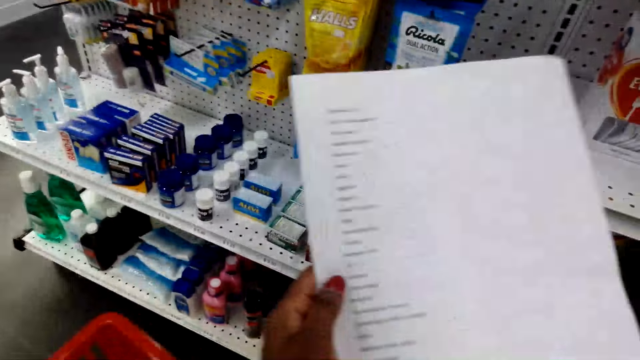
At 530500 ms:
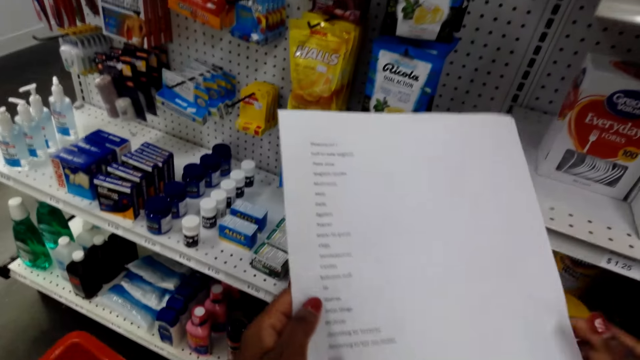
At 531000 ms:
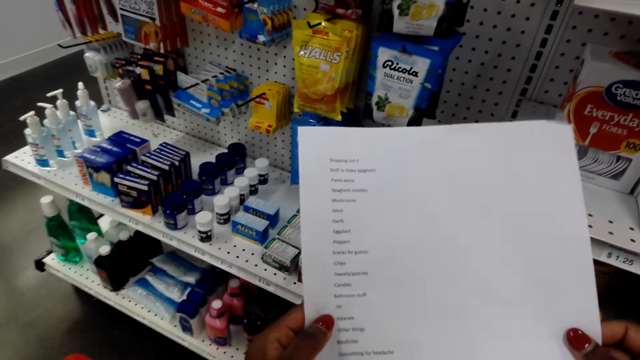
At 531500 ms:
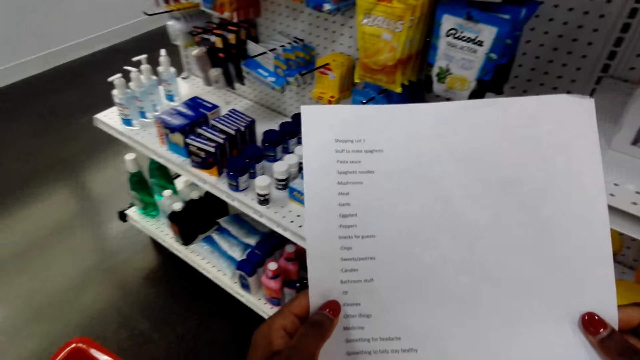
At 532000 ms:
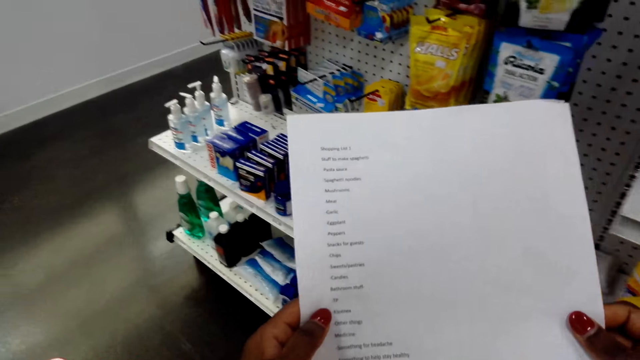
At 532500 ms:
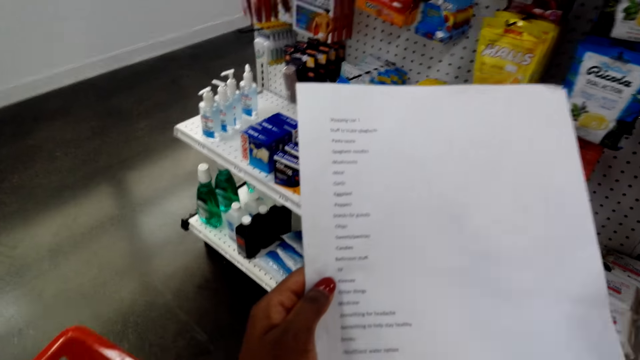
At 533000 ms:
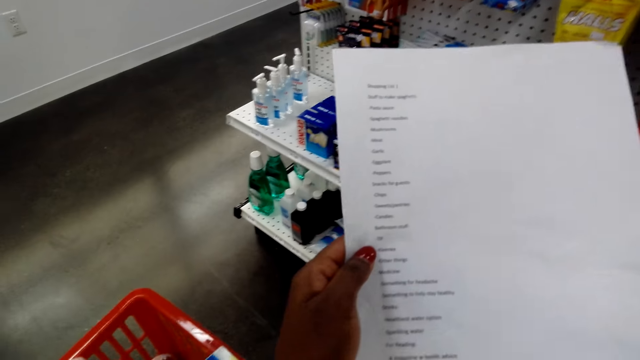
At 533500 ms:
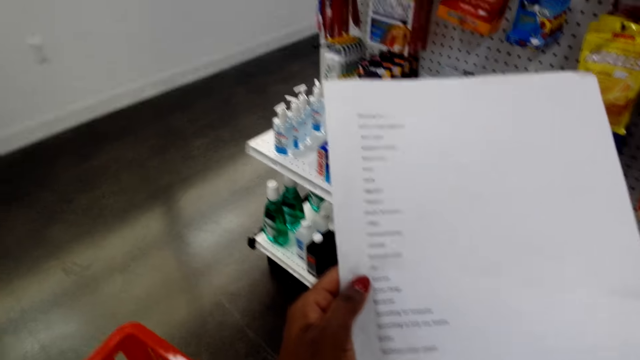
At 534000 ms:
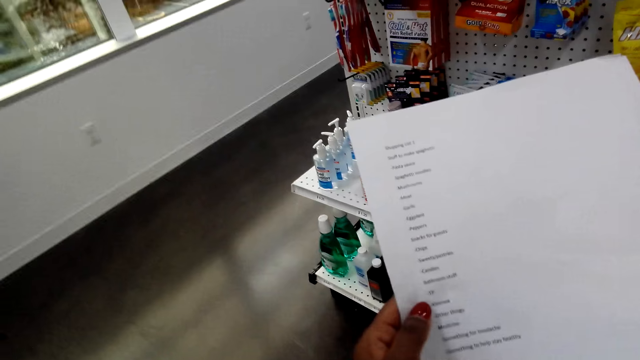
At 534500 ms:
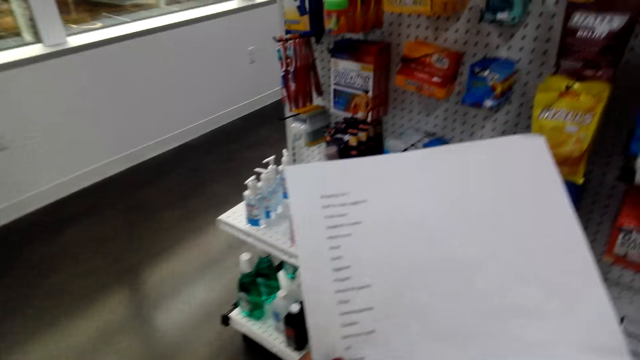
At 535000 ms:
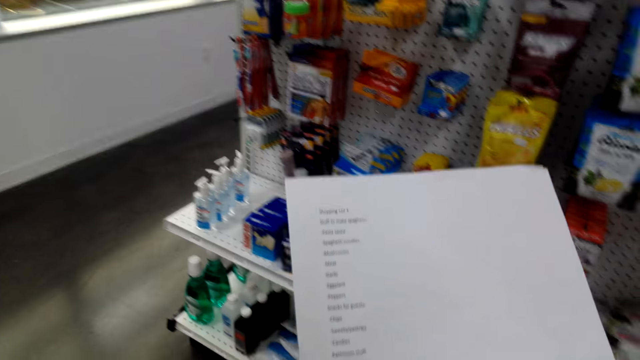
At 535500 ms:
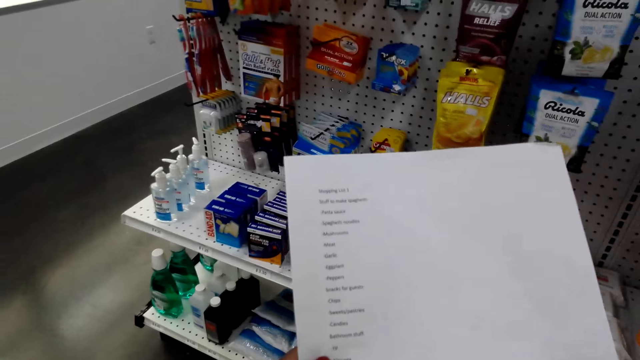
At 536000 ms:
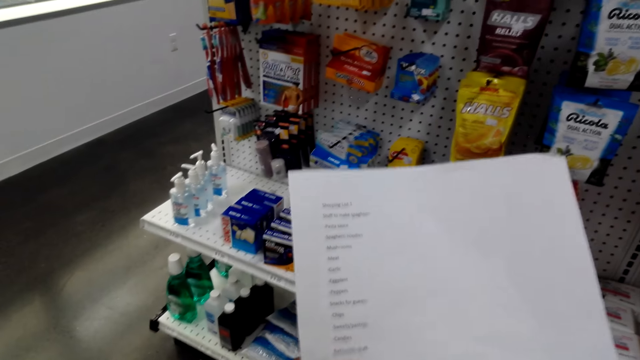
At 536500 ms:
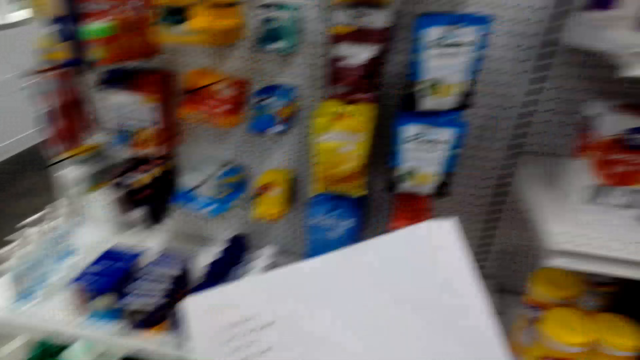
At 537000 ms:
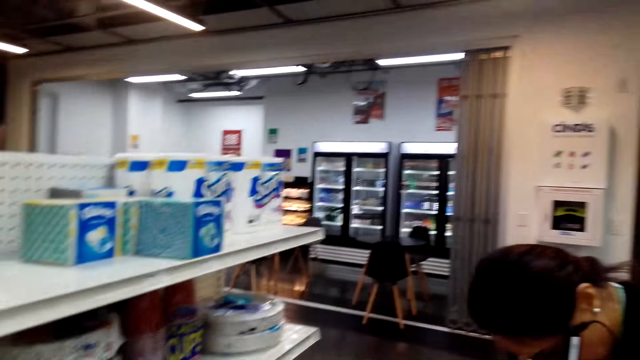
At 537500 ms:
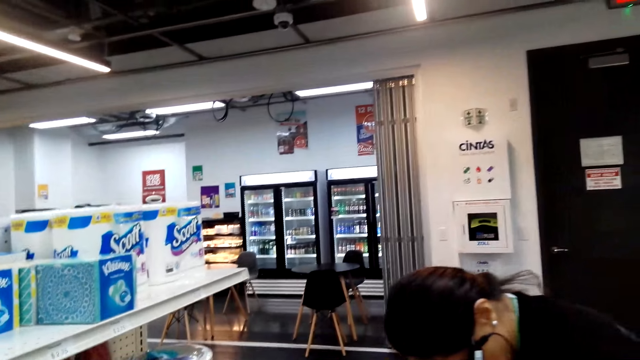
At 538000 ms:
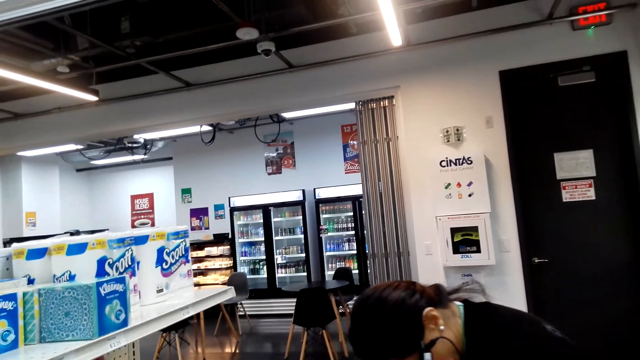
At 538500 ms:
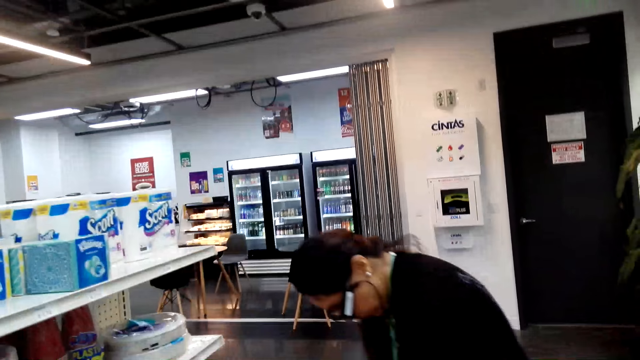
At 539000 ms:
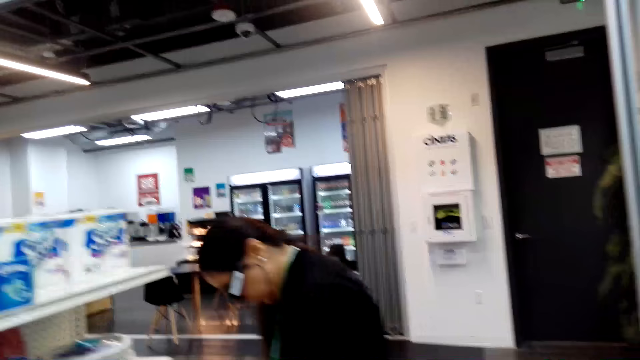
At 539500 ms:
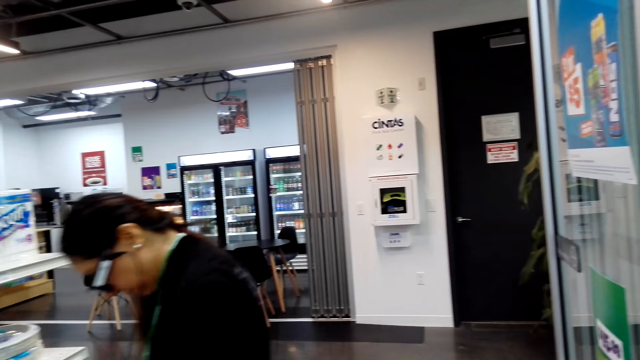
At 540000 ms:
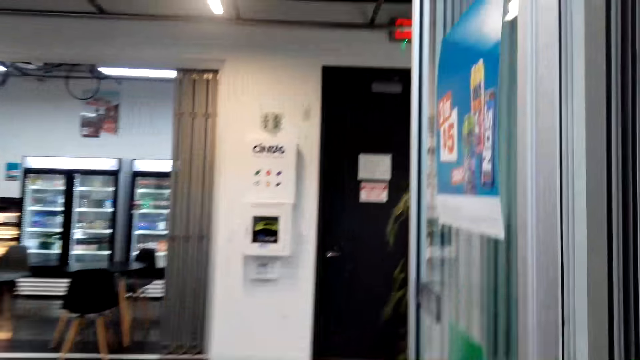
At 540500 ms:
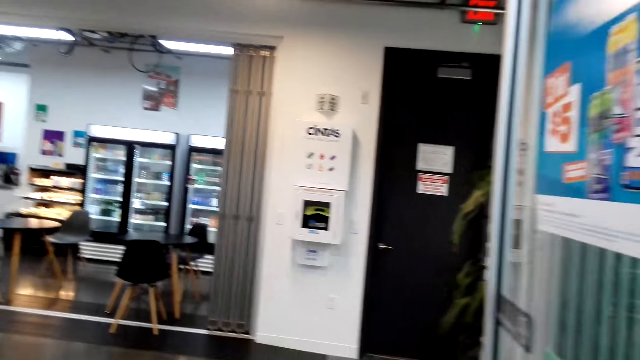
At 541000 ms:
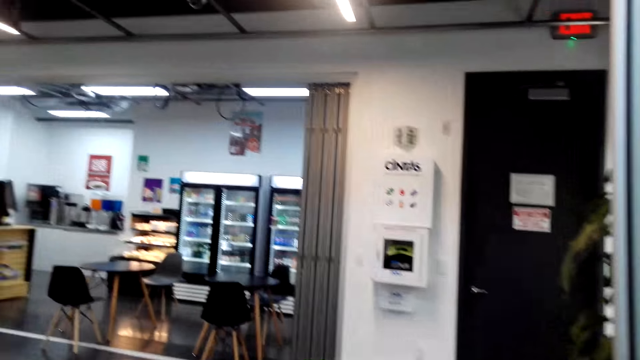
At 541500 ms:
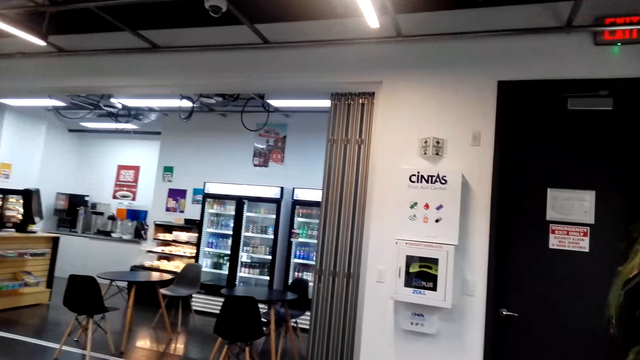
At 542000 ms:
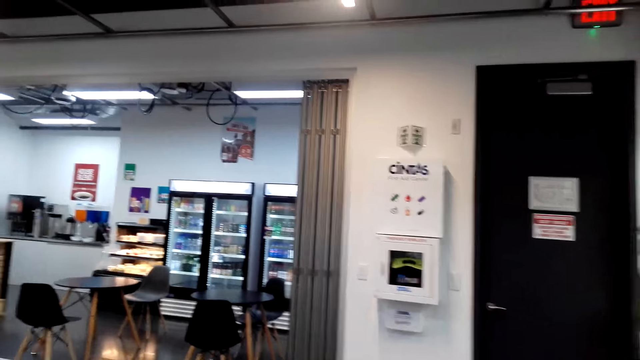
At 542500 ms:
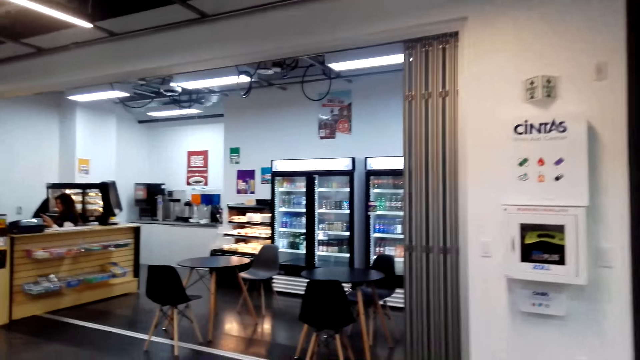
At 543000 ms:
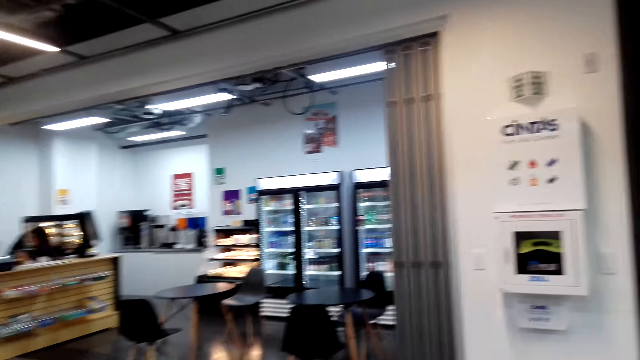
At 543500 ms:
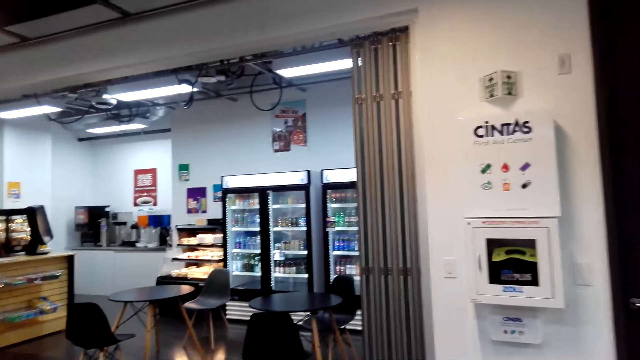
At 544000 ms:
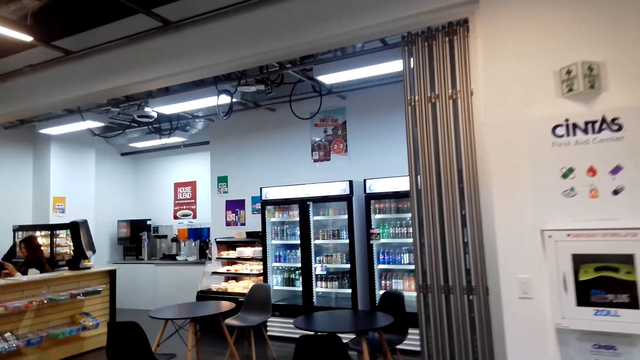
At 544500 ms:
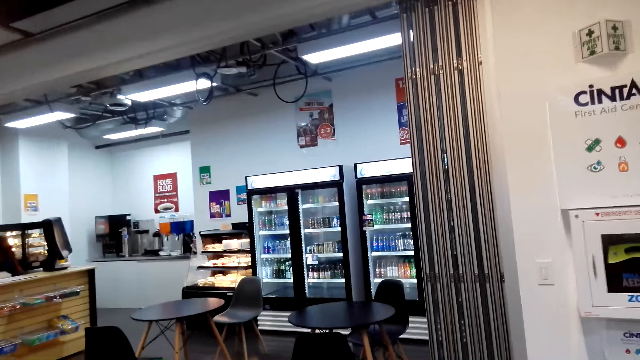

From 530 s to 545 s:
The camera wearer looks at the shopping list. They look around the shopping basket. They walk around the supermarket.

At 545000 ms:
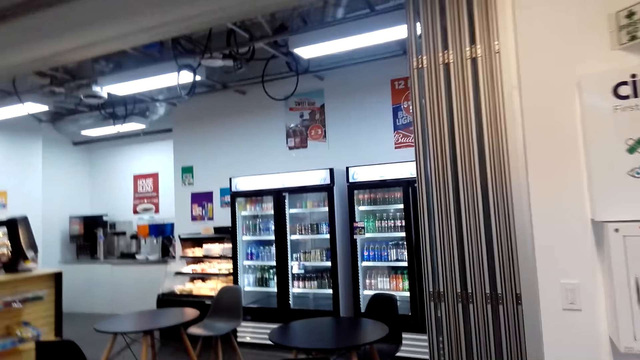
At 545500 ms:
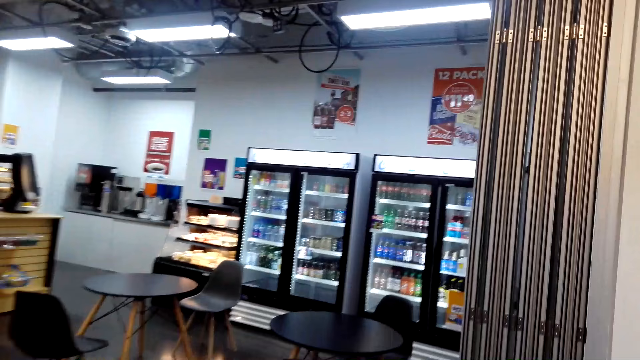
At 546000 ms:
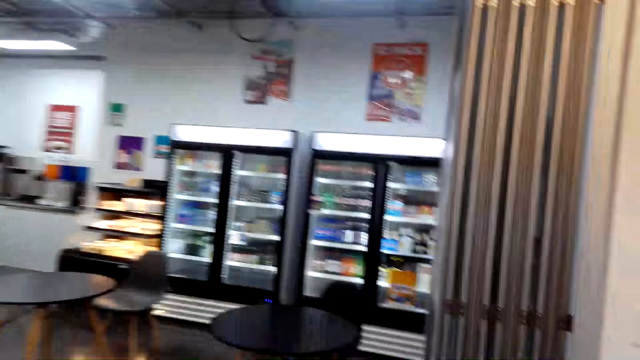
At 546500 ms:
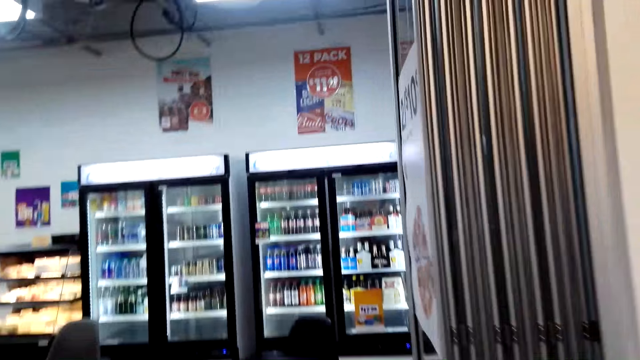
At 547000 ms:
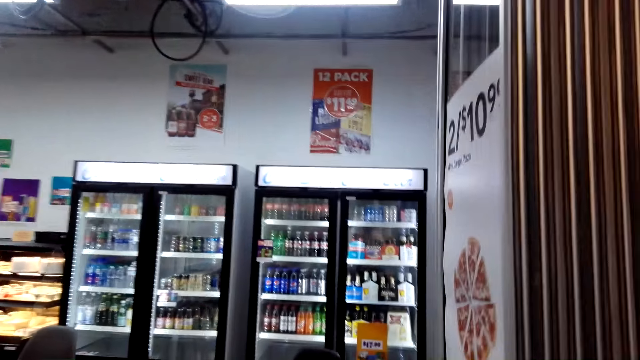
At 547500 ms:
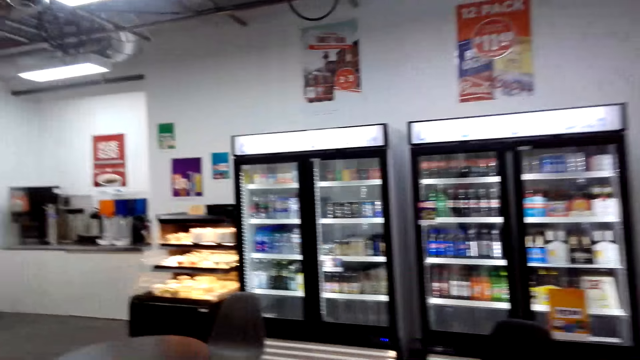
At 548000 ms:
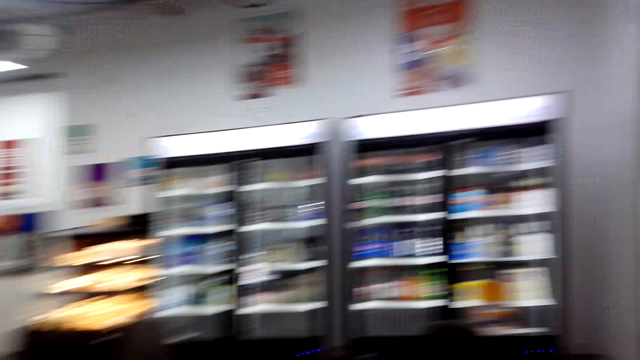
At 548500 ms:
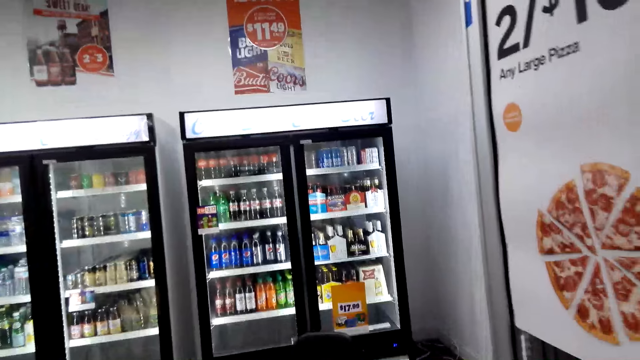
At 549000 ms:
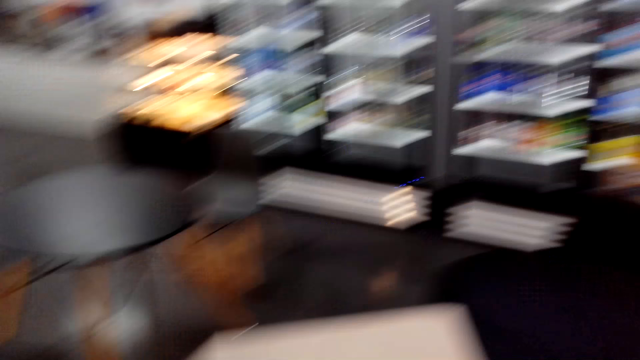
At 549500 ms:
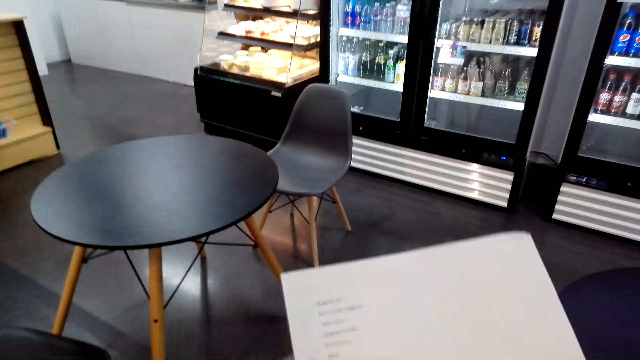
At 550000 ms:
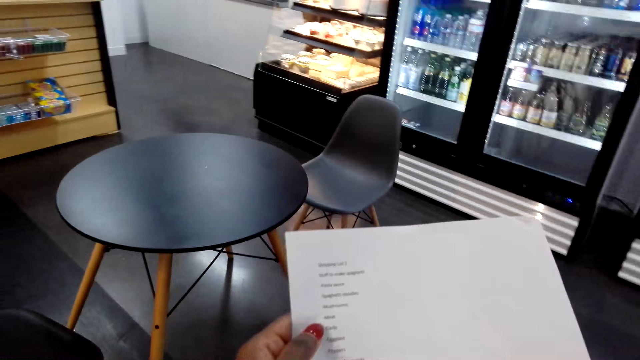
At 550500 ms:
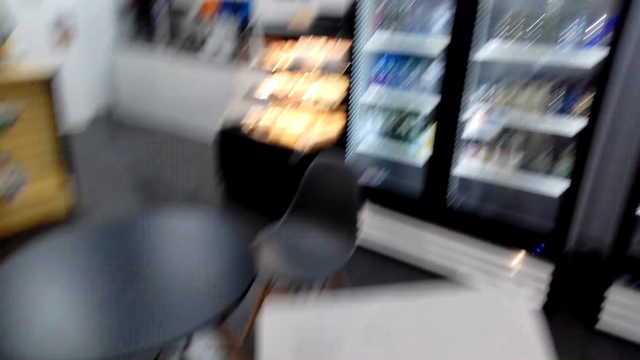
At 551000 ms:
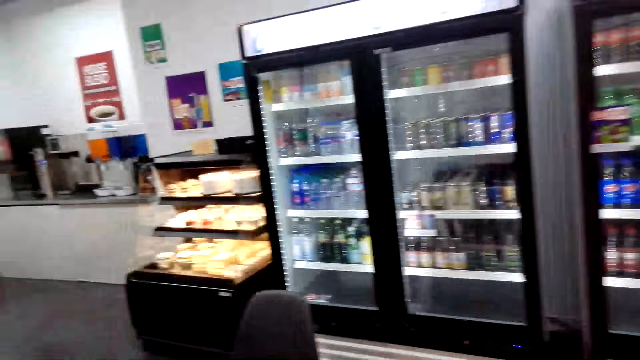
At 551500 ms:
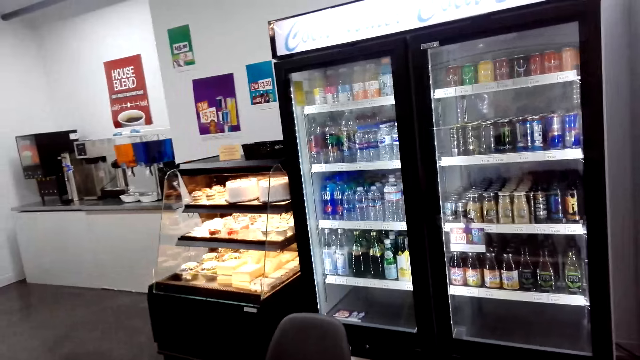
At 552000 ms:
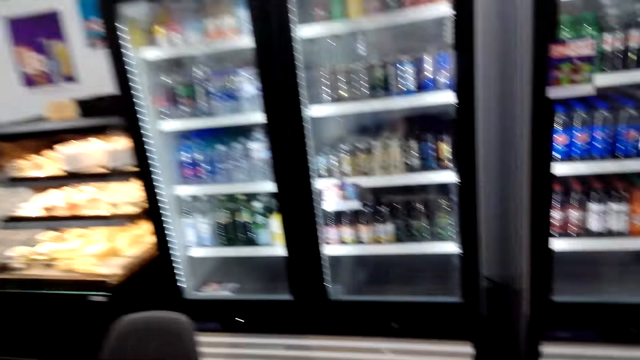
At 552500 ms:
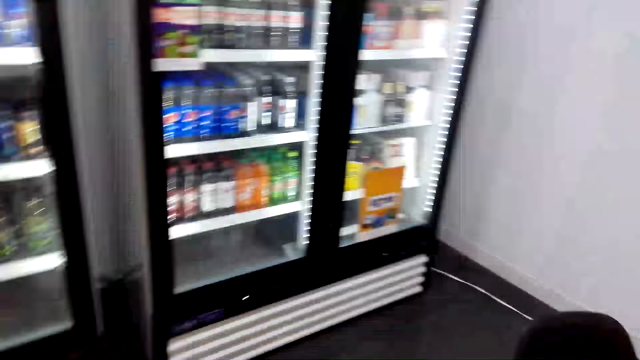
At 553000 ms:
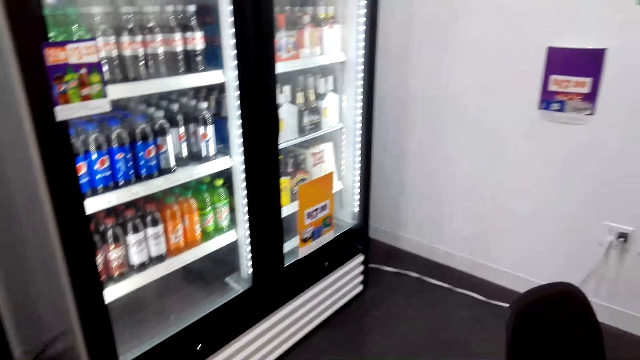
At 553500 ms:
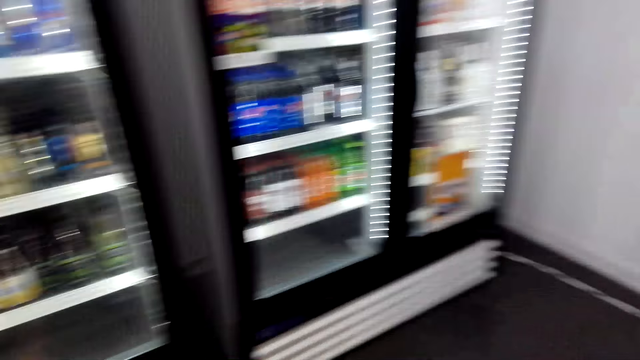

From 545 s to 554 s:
The camera wearer looks at the shopping list. They look at the fridge.
